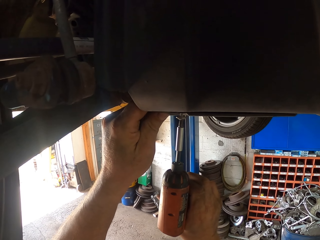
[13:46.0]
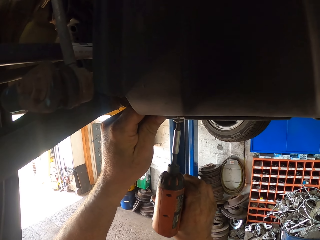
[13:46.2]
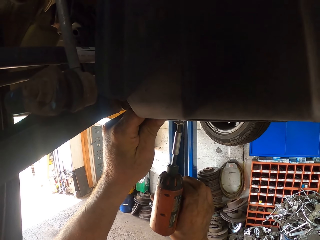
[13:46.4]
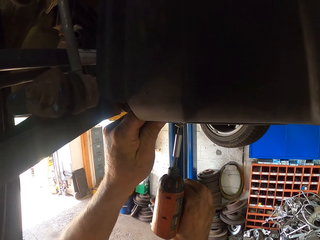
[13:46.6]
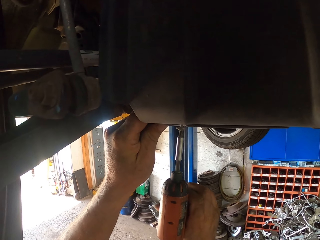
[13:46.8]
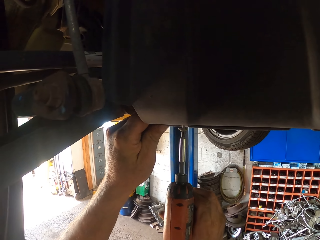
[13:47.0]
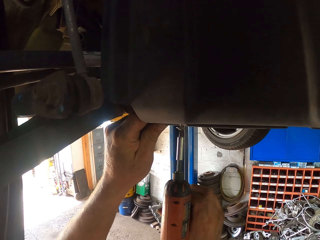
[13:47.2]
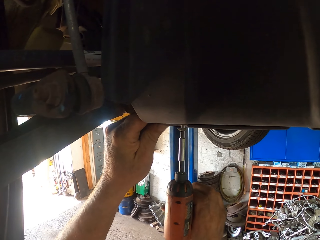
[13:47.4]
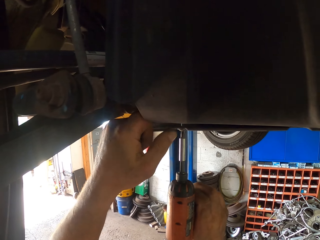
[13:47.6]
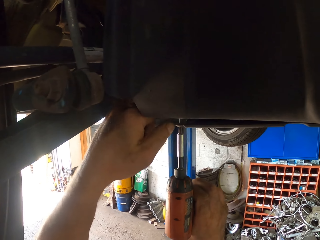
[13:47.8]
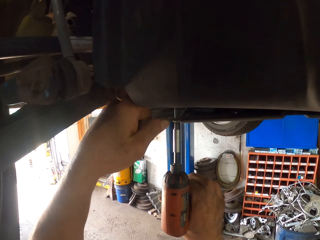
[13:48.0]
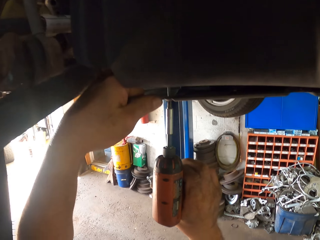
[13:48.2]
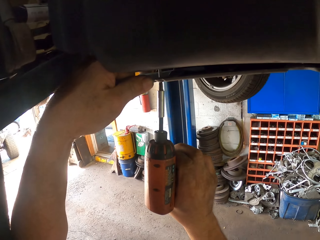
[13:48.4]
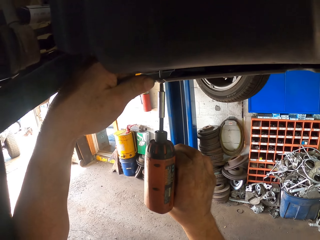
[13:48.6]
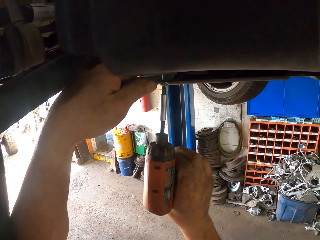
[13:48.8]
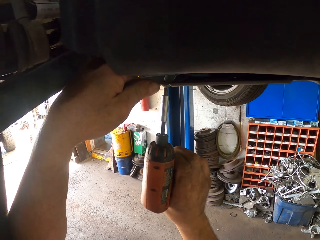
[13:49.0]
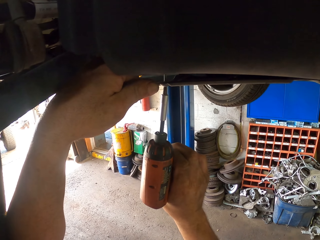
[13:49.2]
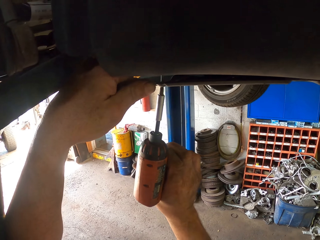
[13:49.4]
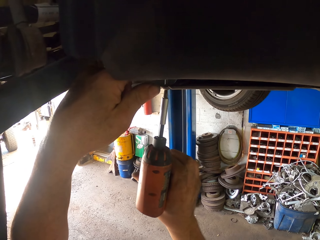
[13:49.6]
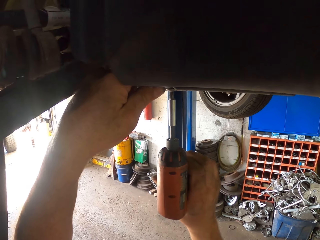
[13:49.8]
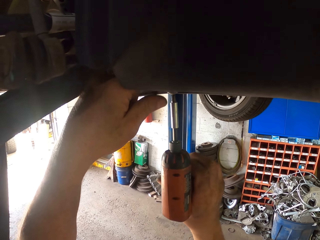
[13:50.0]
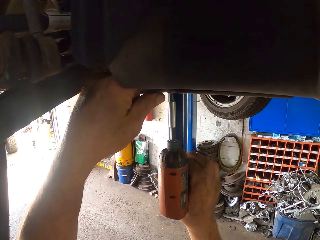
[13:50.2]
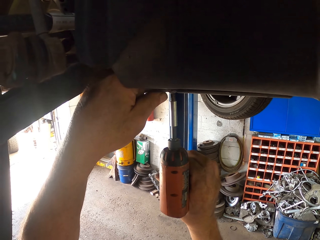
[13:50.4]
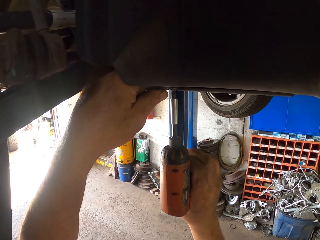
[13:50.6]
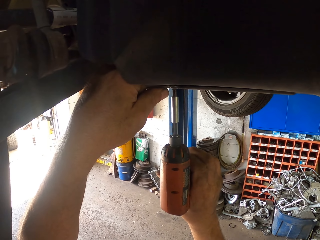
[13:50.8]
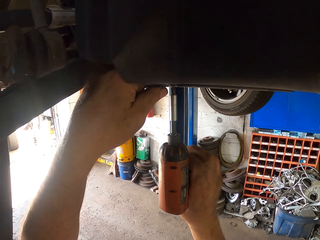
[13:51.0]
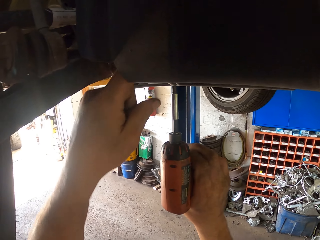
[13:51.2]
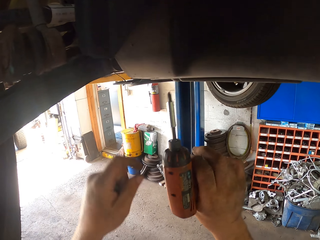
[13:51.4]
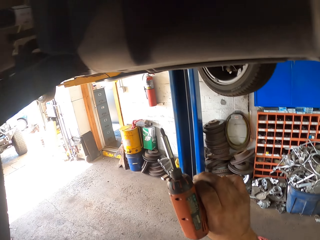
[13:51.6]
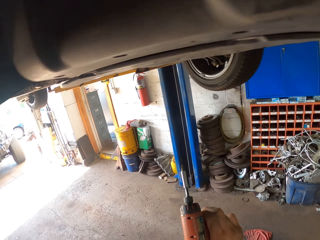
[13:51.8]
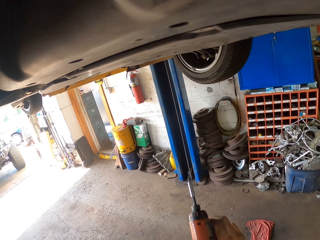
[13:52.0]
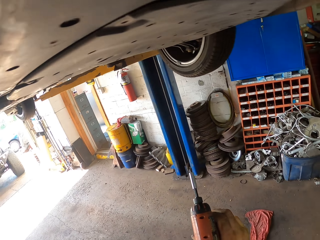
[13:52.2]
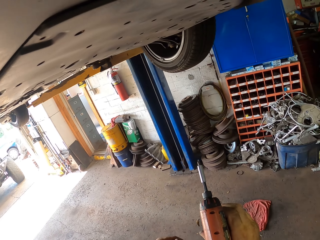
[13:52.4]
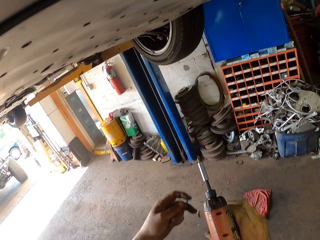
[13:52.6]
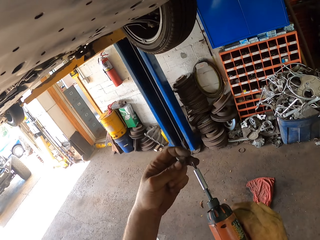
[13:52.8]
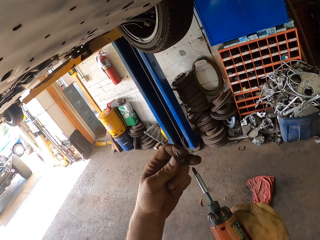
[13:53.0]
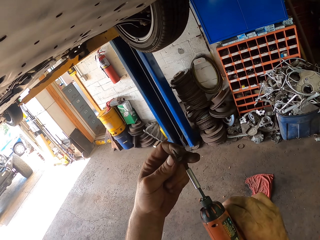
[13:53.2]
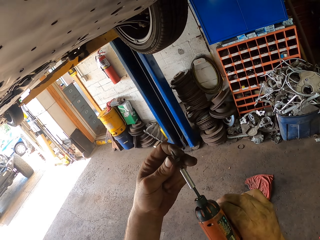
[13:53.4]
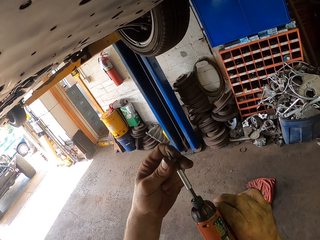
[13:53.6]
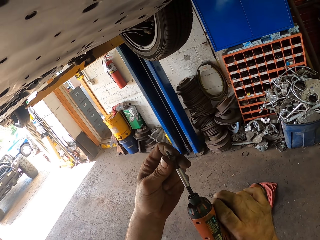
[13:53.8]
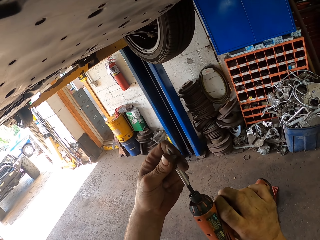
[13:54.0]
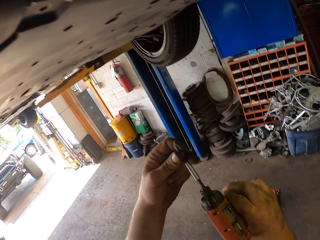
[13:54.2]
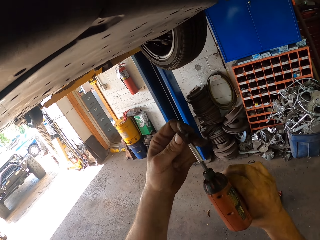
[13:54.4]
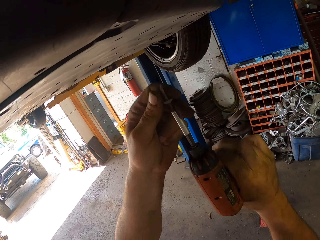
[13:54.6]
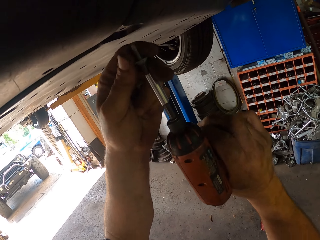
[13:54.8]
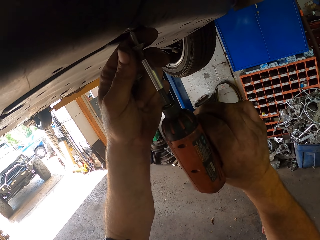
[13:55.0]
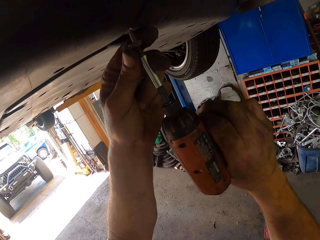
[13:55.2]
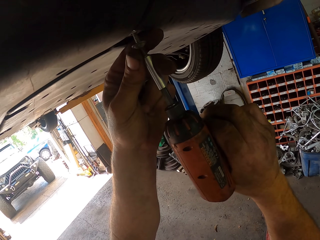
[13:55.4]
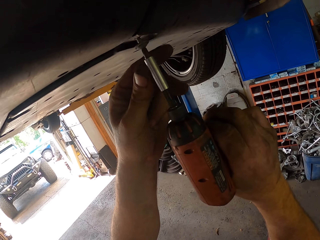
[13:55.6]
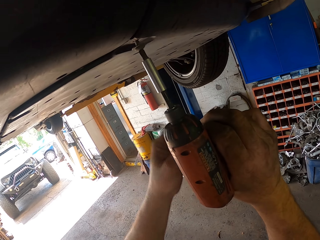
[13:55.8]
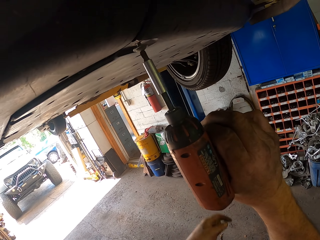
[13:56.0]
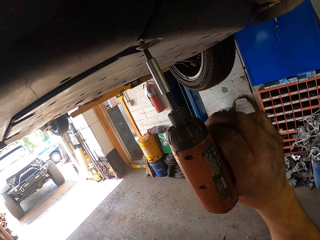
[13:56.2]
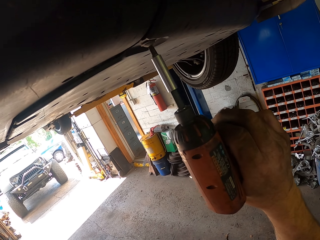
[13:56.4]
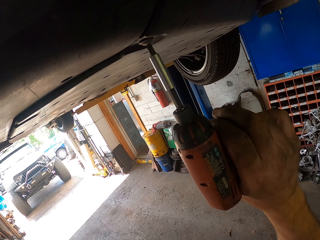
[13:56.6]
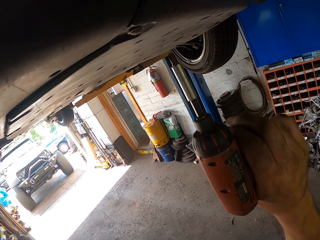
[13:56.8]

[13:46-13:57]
The camera wearer presses the drill or cordless impact wrench on the car. They drop both hands and look around. They place a screw on the tip of the cordless impact wrench. They lift both hands and place the drill on the bottom of the car. They place a screw on the tip of the cordless impact wrench again. They insert the screw on the bottom of the car.

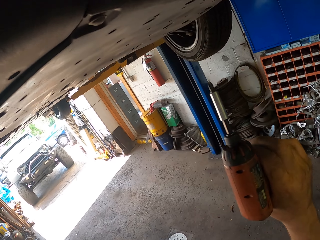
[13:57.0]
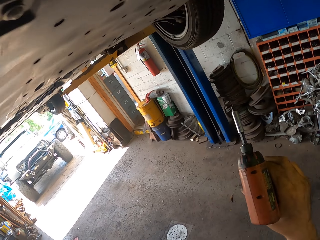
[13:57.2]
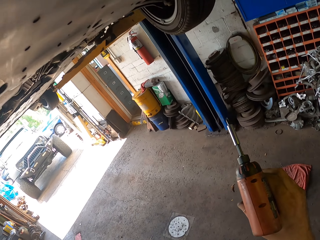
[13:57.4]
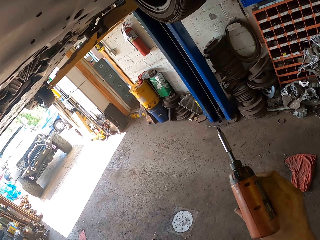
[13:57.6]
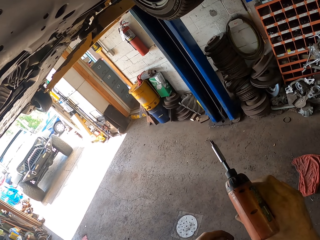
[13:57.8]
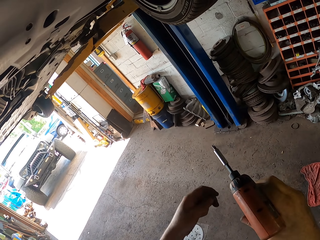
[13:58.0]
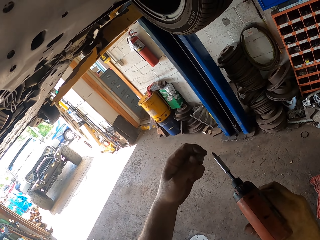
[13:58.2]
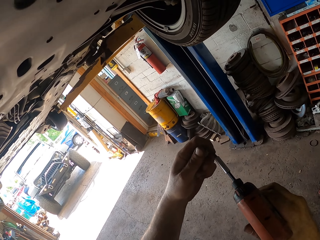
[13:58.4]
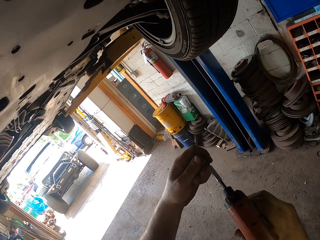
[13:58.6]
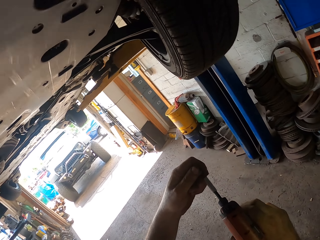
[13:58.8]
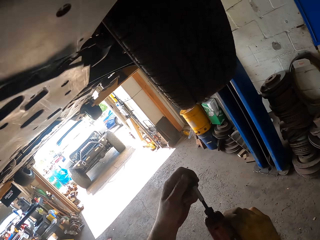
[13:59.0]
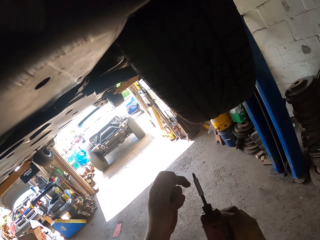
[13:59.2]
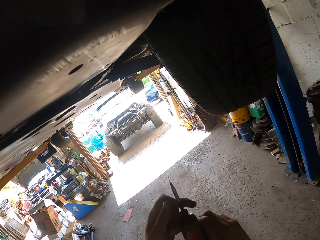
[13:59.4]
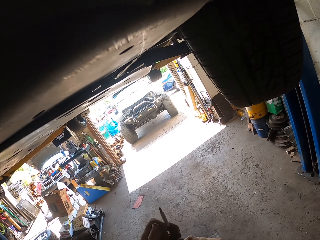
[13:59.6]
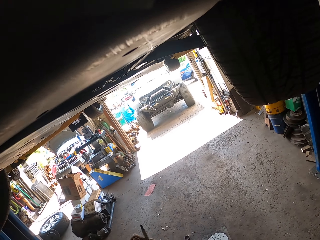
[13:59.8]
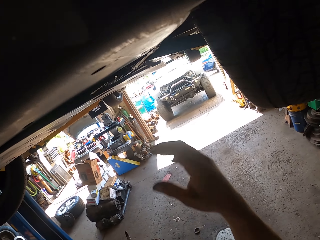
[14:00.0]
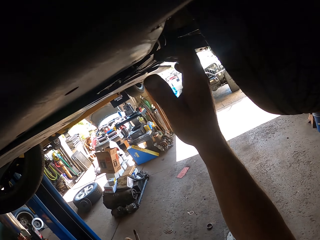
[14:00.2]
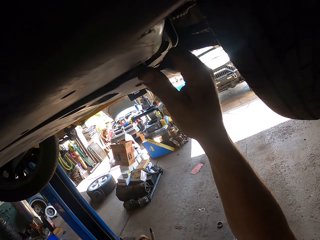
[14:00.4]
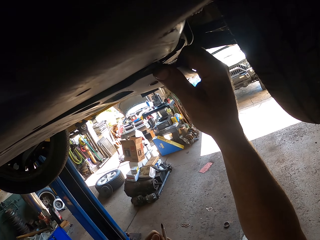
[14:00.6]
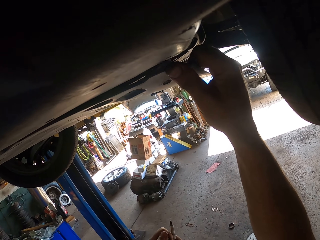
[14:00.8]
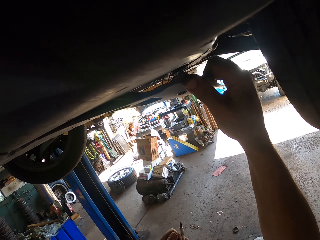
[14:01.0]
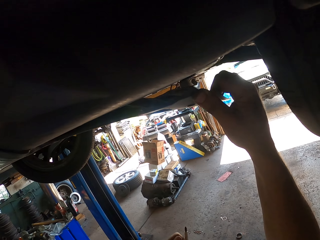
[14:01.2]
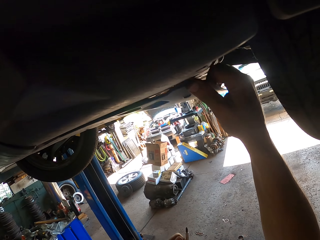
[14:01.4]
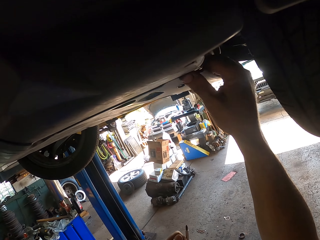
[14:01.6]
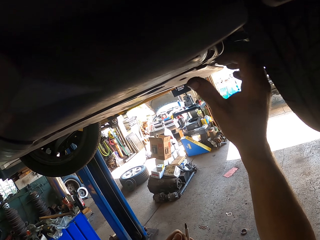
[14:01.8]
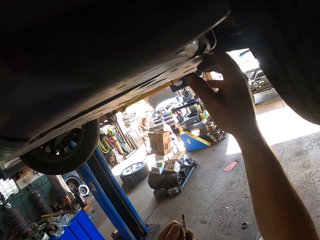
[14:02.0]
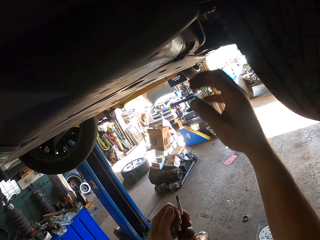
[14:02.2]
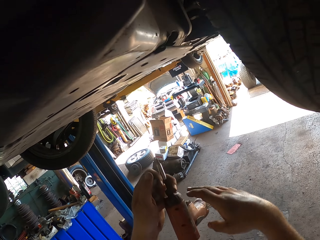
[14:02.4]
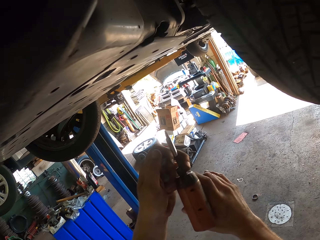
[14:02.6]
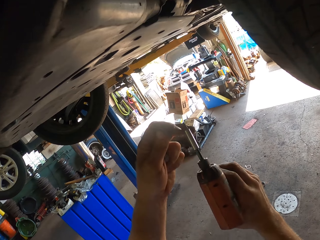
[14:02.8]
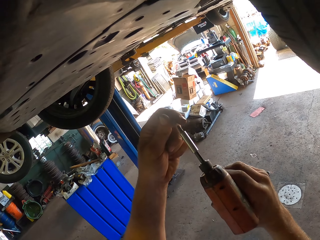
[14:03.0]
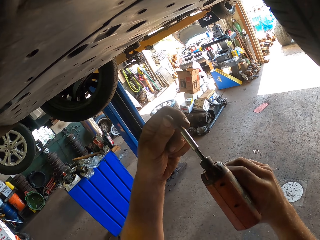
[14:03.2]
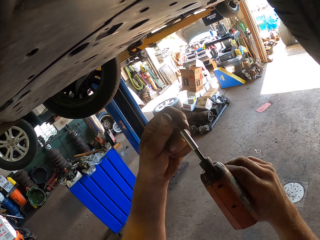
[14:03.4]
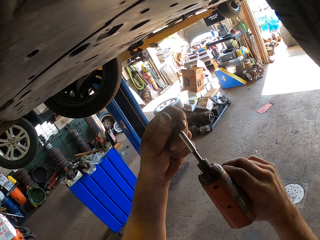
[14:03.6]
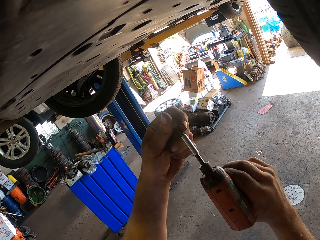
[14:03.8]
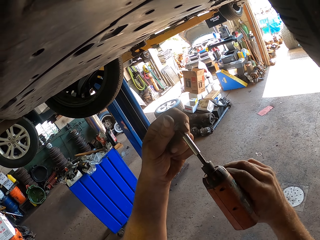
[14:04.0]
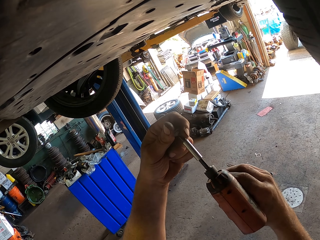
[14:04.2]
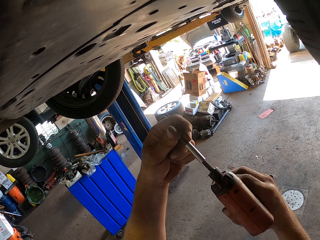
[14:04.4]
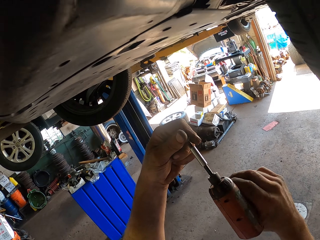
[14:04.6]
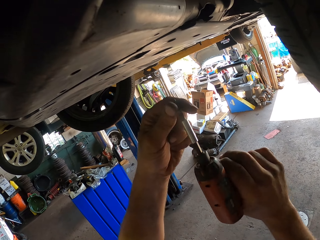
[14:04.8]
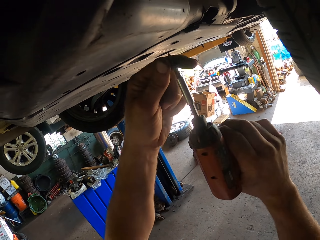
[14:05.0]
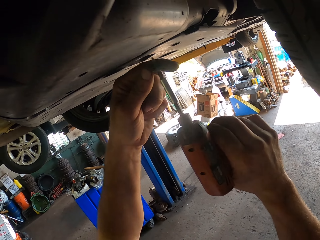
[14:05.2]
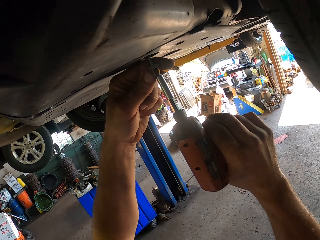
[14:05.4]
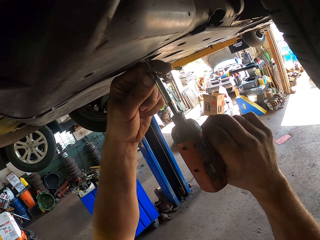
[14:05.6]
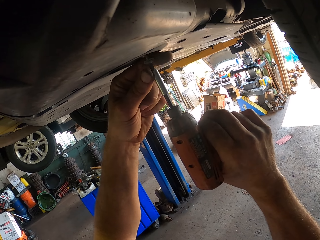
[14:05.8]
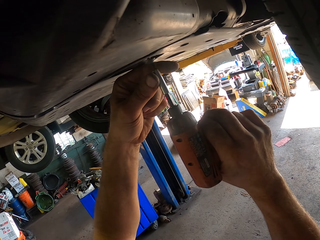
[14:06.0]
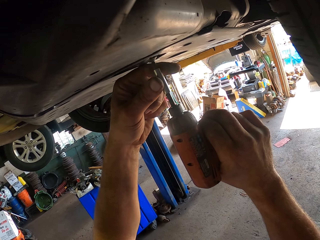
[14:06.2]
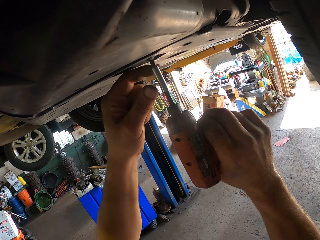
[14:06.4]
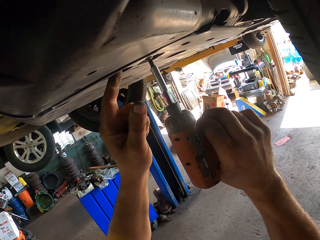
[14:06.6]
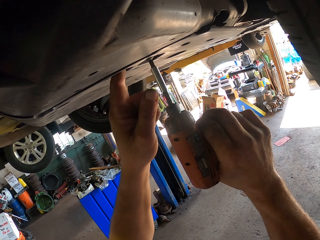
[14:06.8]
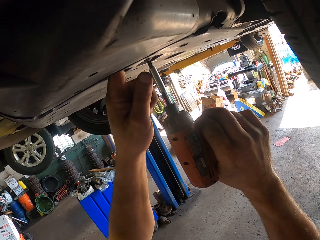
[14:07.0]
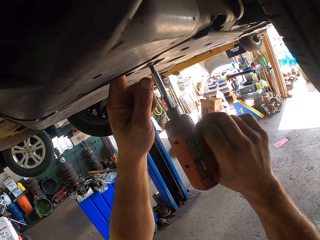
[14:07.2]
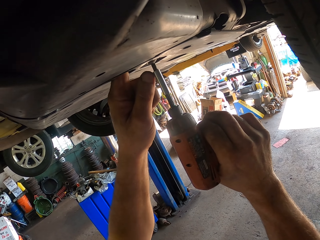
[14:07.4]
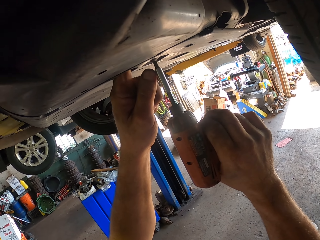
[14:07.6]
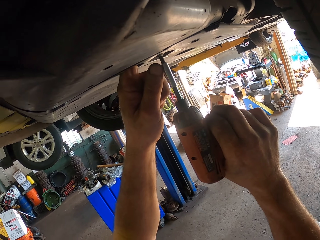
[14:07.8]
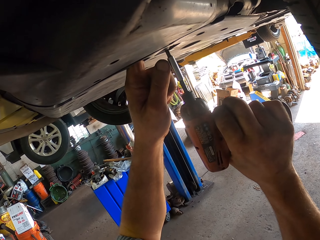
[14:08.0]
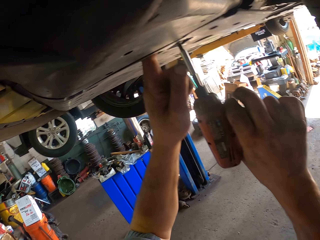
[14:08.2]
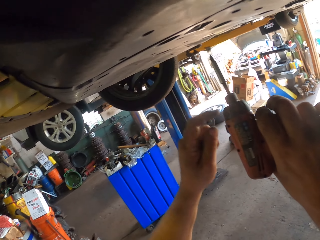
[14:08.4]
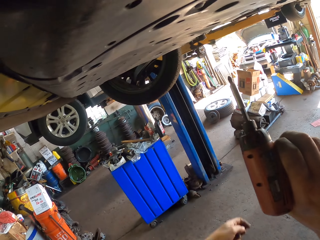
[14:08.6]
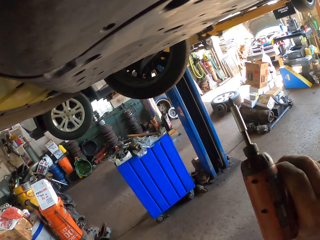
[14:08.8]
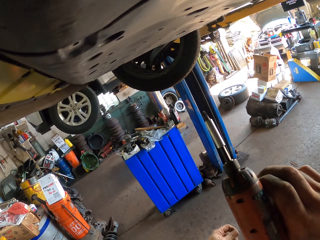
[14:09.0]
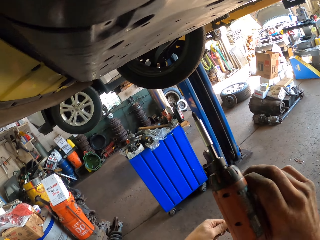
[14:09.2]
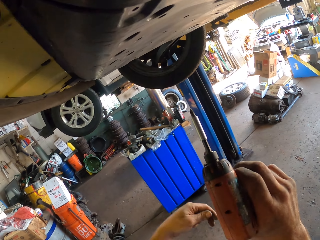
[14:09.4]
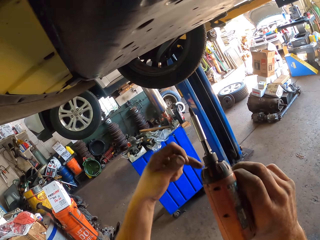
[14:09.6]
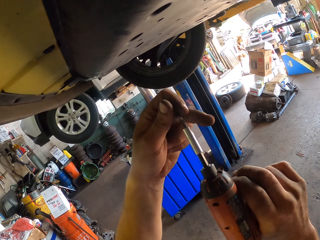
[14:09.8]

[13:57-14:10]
The camera wearer removes the drill or cordless impact wrench from the car. They move the right hand and walk around. They put the hand down and place a screw on the tip of the cordless impact wrench. They insert the screw on the bottom of the car, hold the screw with both hands, walk around, and touch the bottom of the car. They slightly shake the engine splash shield. They pull the bottom of the car. They press in the engine splash shield. They hold the drill with both hands and insert the screw on the bottom of the car. They place a screw on the tip of the cordless impact wrench. They lift both hands. They insert the screw using the cordless impact wrench into the engine splash shield. They place the drill on the bottom of the car. They insert one finger on the bottom of the car. They insert the screw on the bottom of the car with the drill. They move both hands and make a step.
